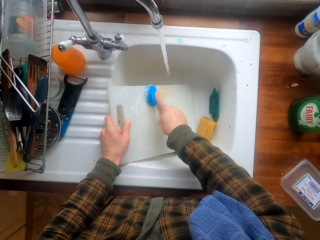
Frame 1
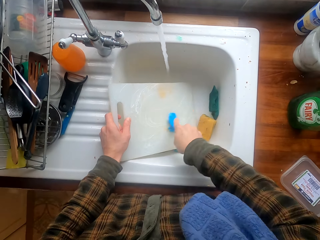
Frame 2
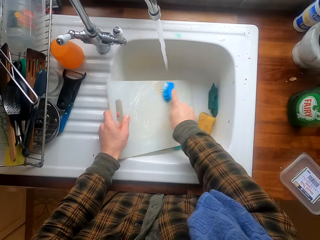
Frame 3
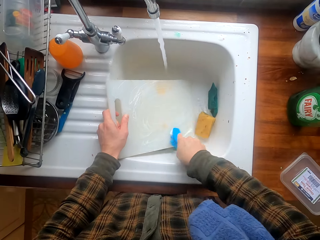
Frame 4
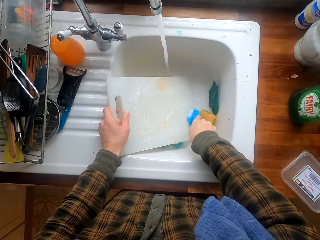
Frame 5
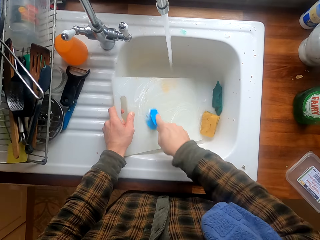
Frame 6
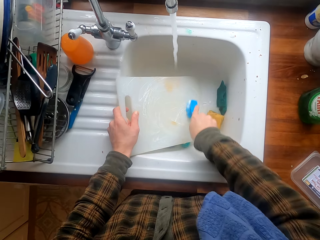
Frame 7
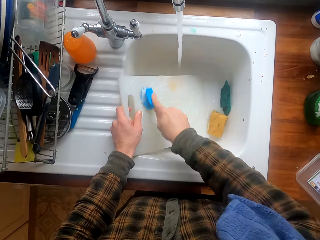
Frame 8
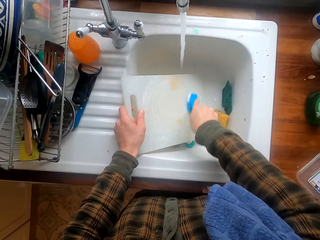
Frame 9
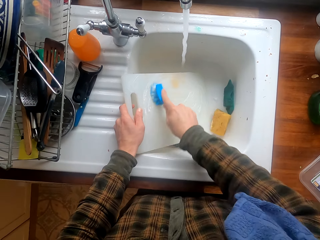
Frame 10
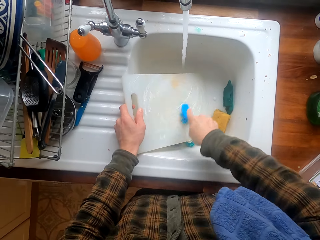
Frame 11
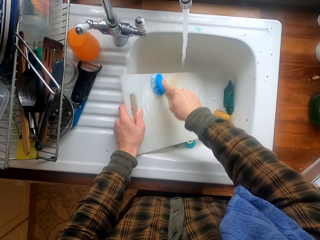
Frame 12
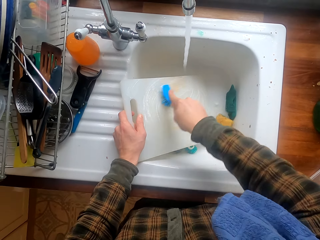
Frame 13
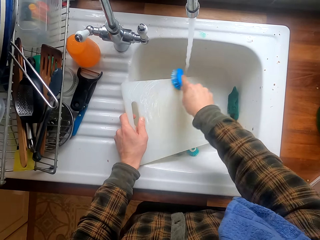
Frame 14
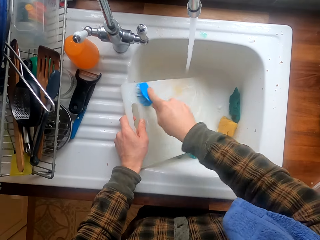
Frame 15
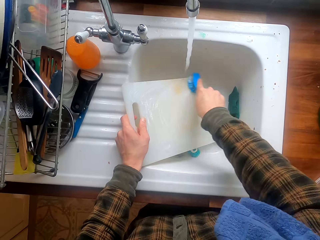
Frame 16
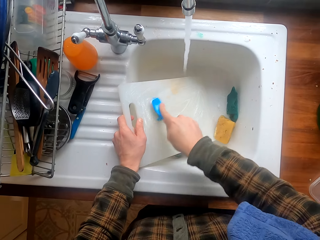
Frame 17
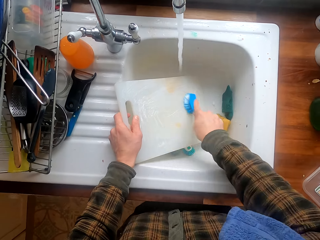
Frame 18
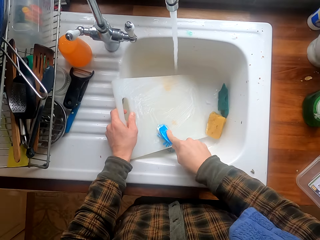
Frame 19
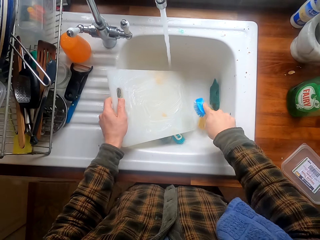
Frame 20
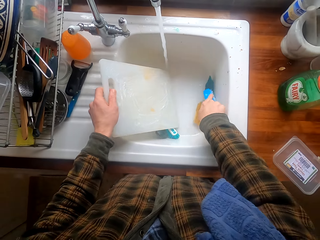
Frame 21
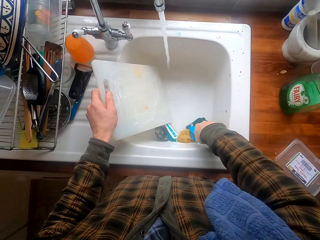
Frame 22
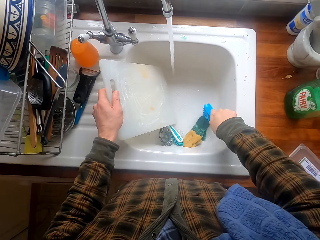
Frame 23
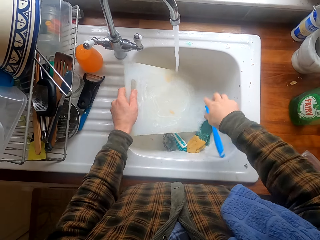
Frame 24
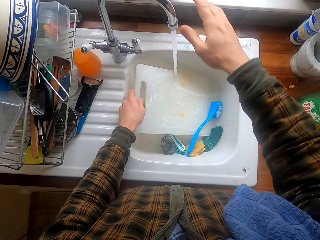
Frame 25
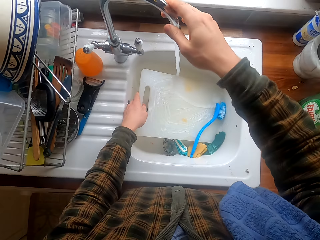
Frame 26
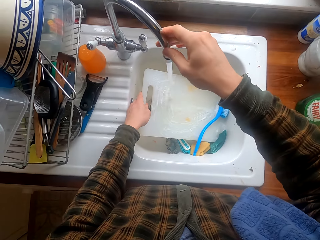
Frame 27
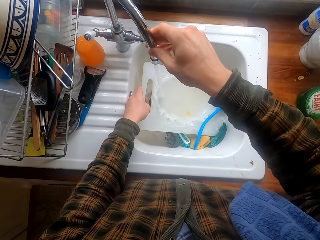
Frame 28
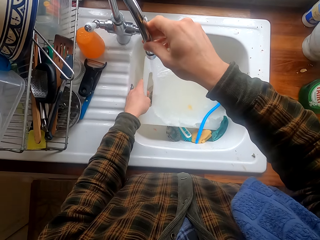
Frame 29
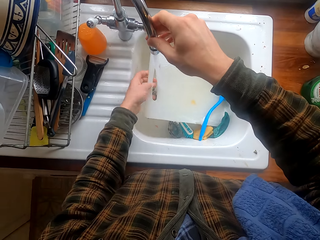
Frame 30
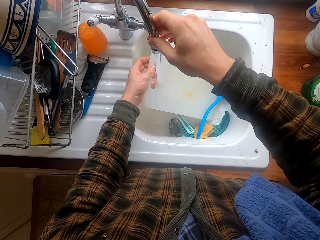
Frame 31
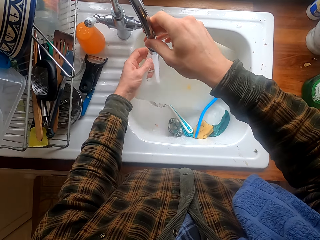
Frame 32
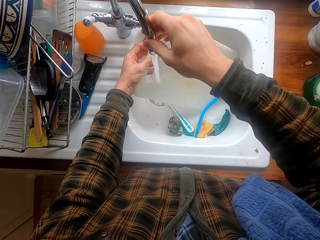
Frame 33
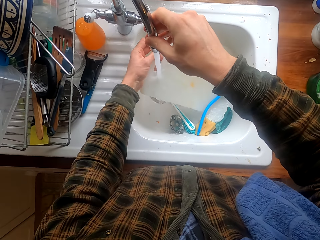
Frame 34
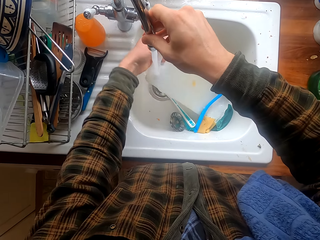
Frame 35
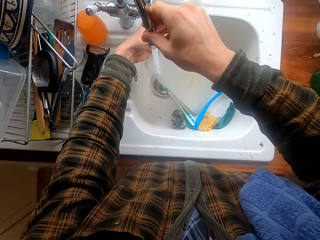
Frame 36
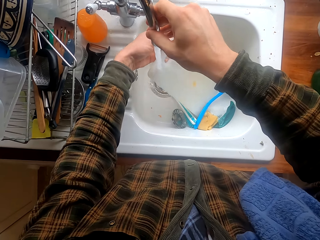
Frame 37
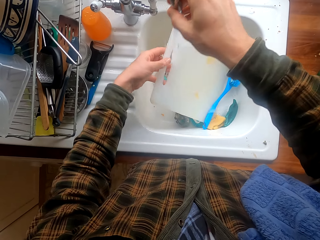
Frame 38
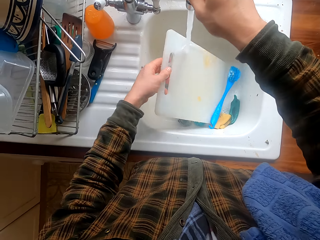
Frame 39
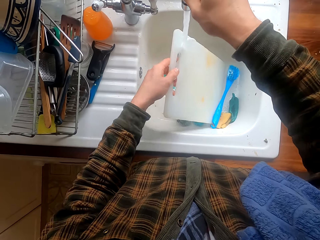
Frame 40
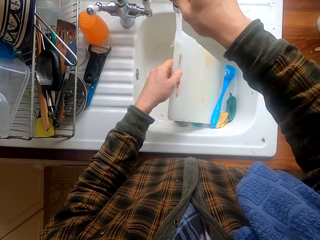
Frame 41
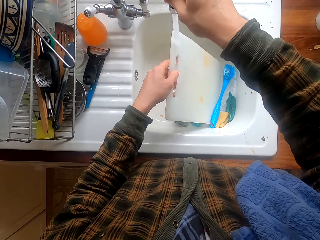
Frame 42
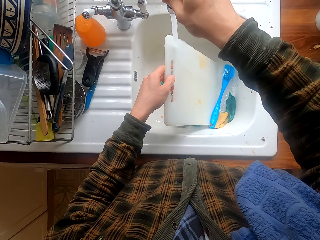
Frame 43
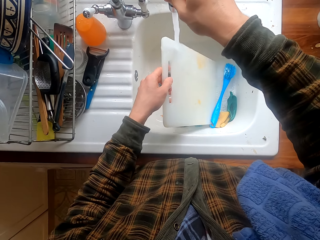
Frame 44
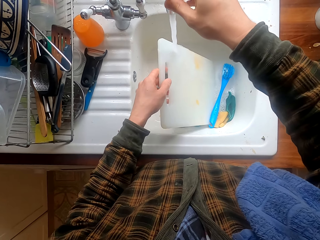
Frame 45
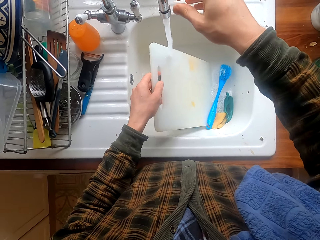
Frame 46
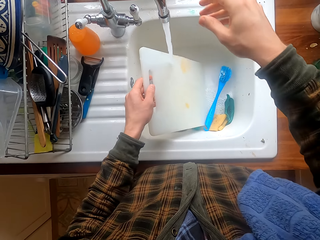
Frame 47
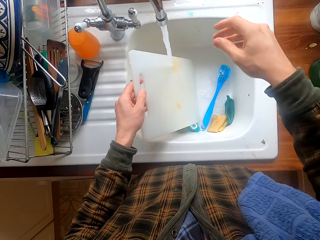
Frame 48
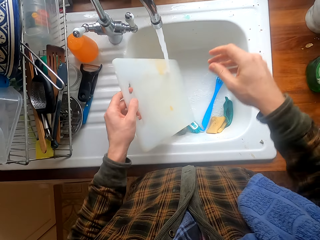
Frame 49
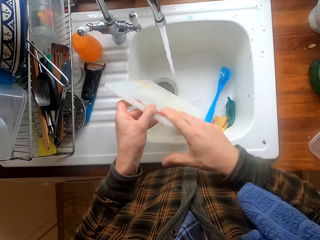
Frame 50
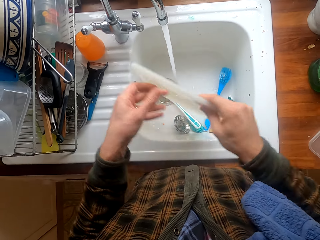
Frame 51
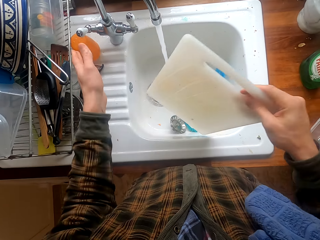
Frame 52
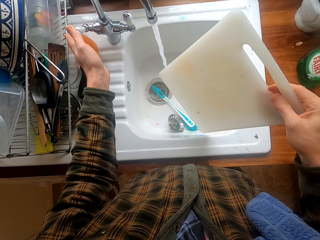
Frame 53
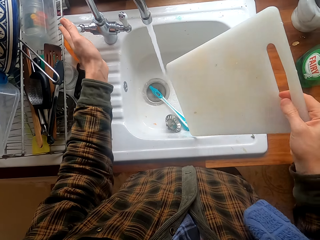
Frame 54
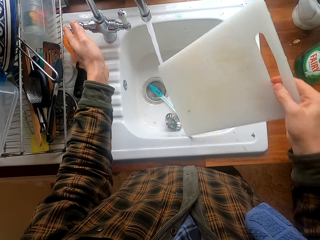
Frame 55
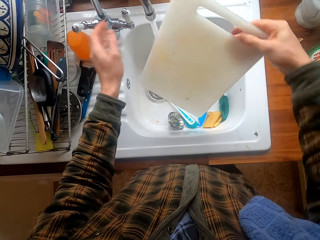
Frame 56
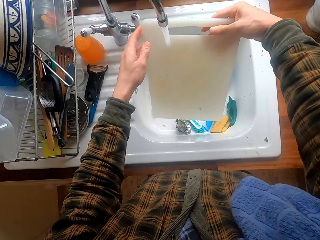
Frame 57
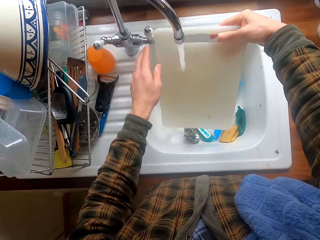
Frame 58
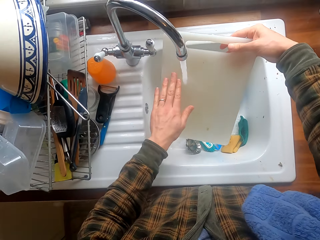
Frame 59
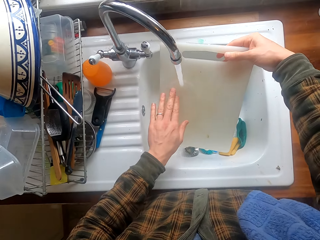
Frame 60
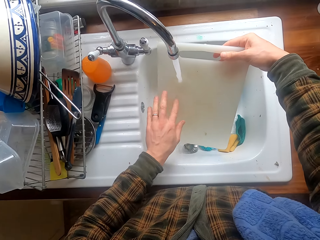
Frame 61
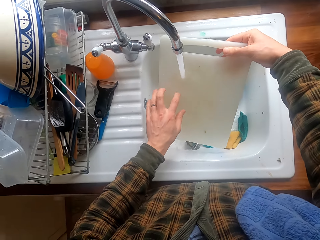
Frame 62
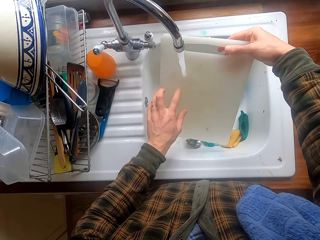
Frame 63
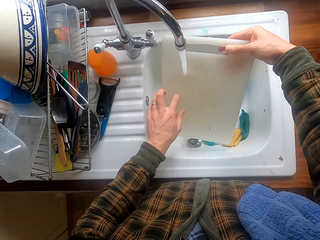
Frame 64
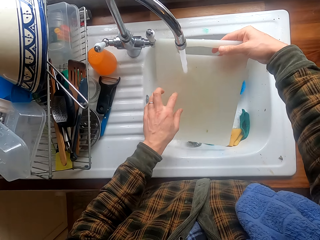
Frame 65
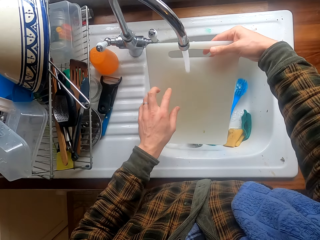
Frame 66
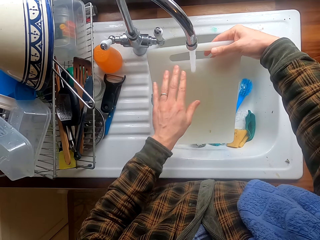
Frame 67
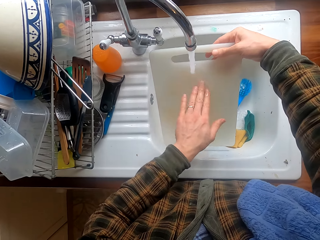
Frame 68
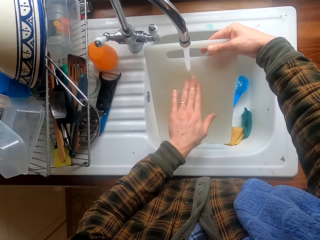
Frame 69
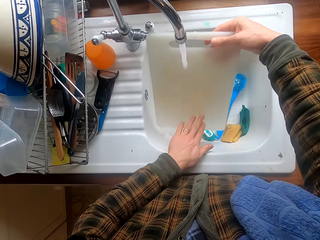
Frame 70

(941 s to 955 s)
The camera wearer puts the brush in the sink. They hold the sink pipe. They clean the chopping board with tap water. They turn the chopping board. They touch the sink knob.

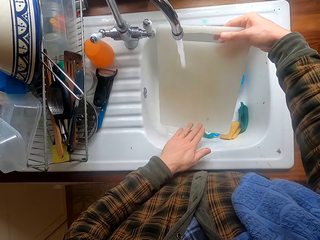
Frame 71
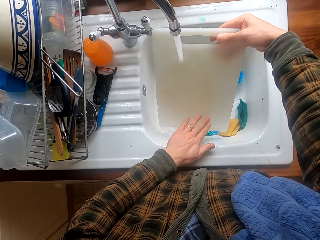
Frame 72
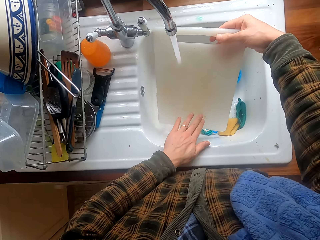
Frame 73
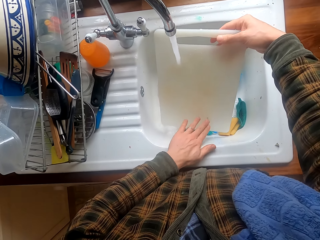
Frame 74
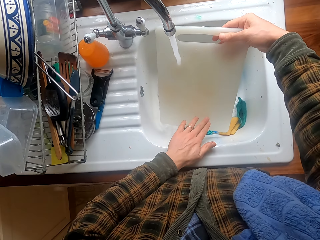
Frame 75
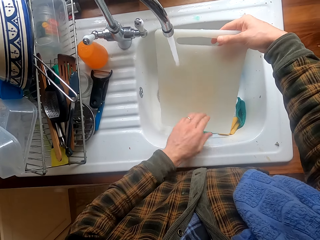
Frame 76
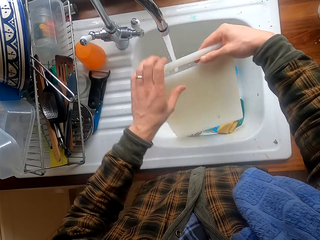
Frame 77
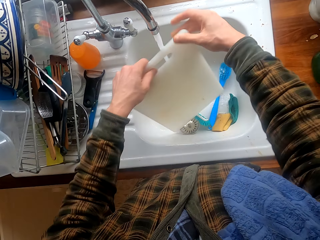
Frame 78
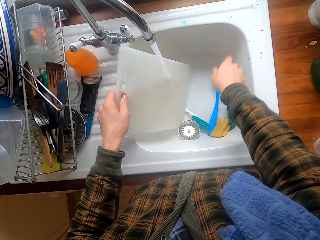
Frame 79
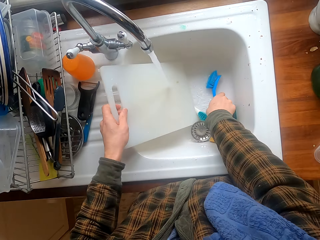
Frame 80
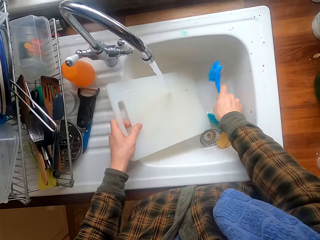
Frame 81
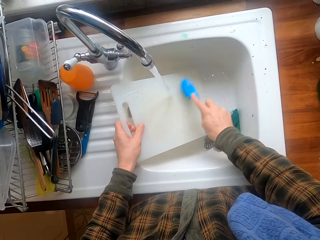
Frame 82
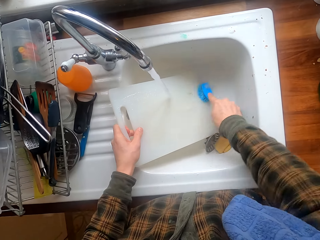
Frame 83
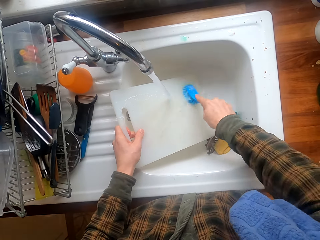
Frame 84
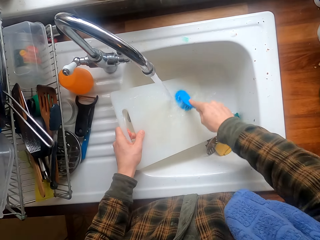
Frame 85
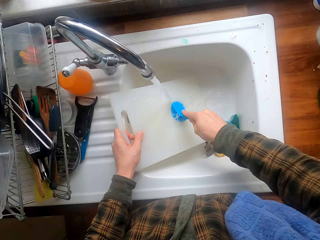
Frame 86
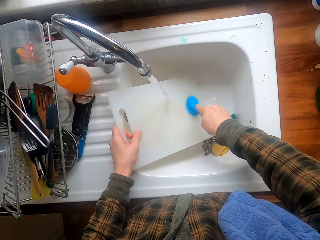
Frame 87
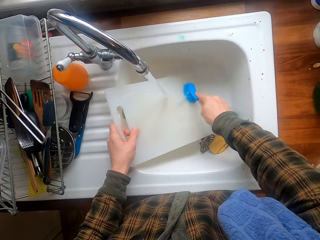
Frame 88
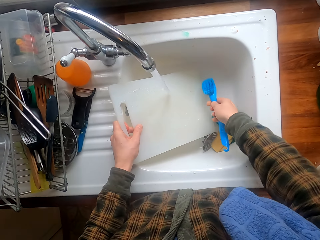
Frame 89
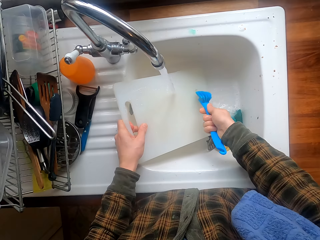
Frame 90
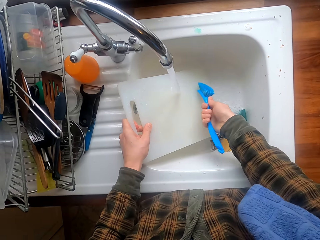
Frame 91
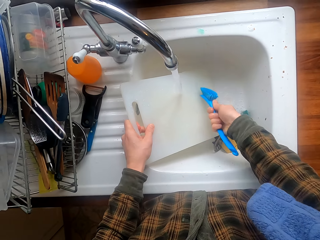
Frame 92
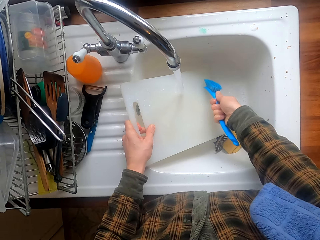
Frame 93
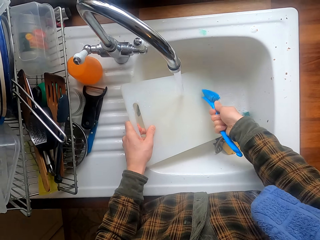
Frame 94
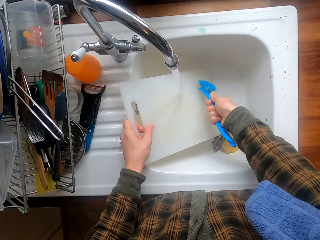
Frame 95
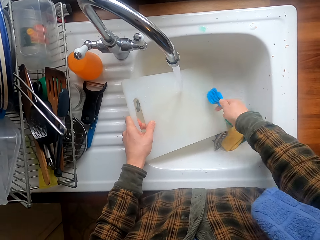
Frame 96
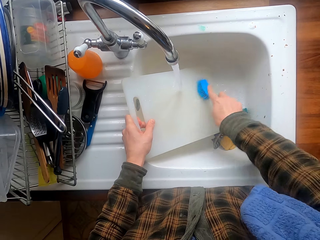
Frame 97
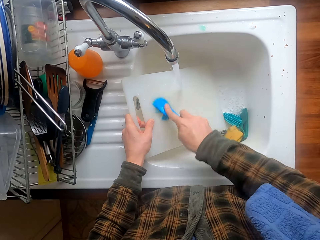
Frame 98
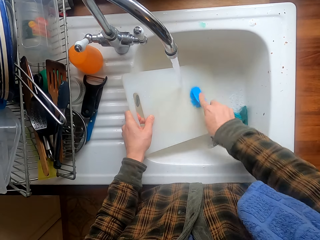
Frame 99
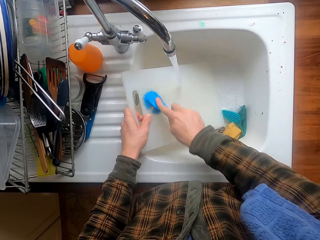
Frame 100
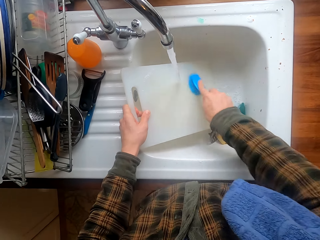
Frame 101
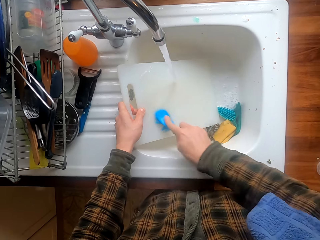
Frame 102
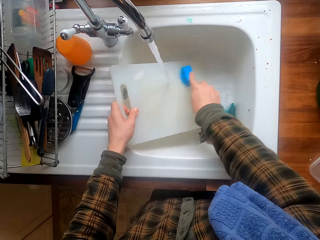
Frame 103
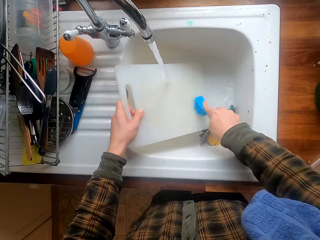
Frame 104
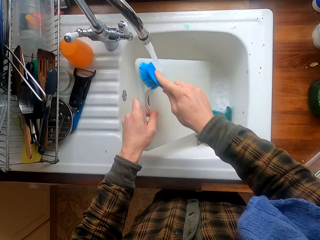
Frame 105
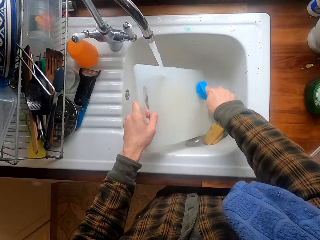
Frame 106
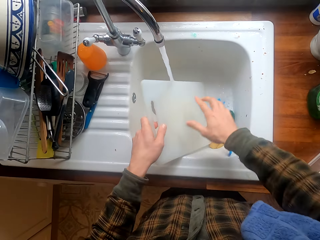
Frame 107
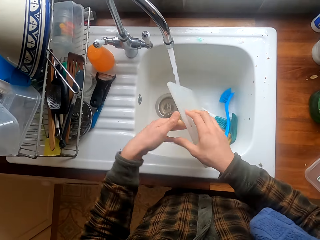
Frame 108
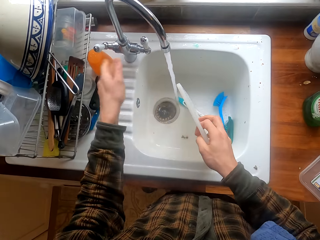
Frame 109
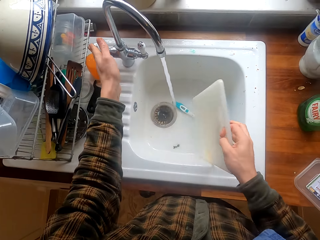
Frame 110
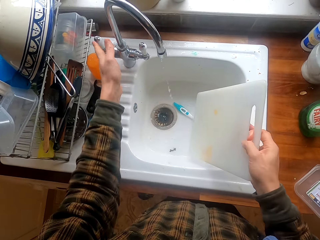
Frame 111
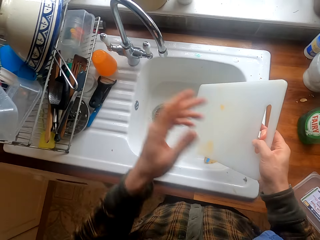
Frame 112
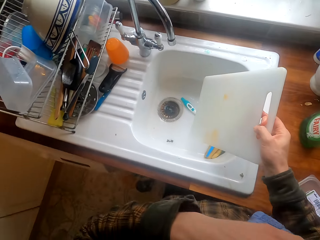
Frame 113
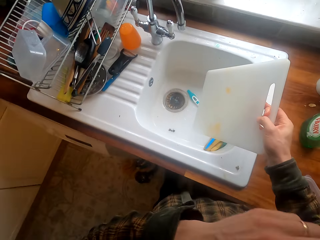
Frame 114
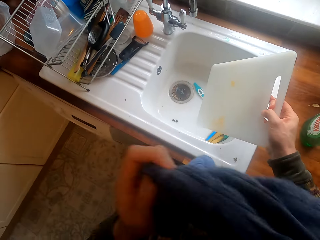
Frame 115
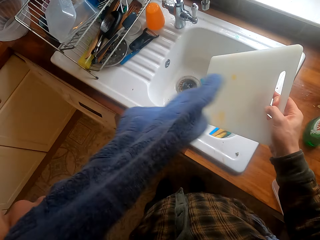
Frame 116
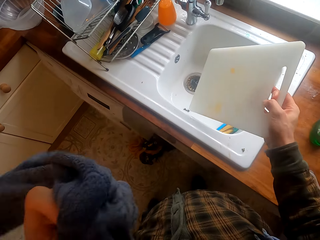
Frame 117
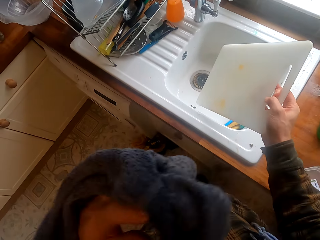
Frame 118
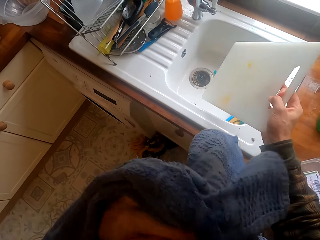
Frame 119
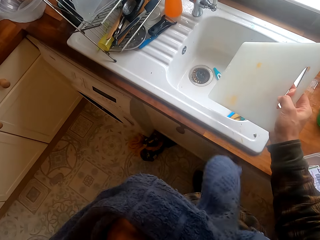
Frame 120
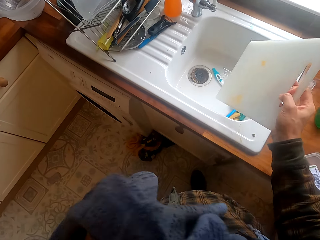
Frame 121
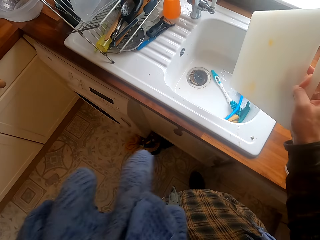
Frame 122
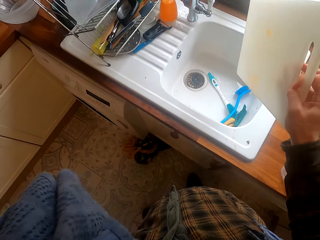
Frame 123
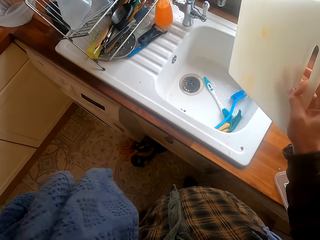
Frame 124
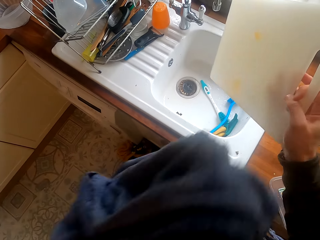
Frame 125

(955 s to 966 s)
The camera wearer takes a brush. They clean the chopping board with the brush. They drop the washing brush in the sink. They close the tap in the kitchen sink. They take a towel.
